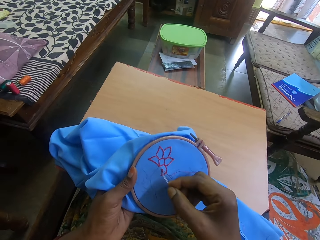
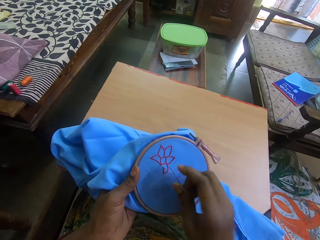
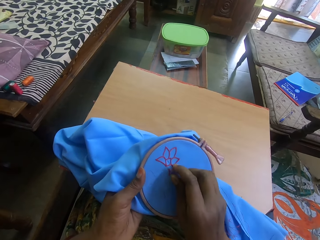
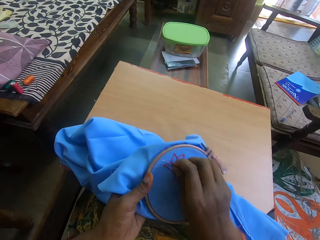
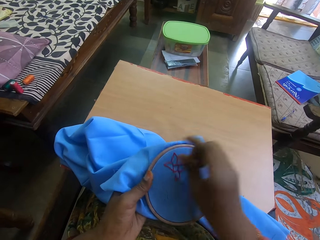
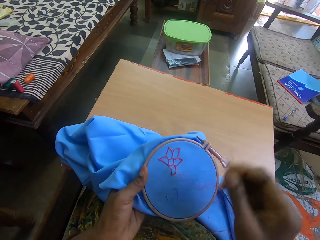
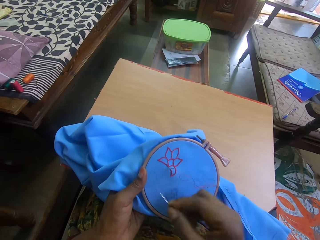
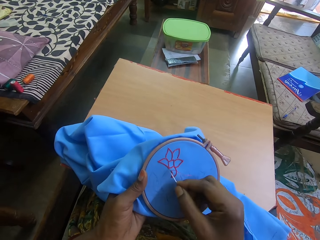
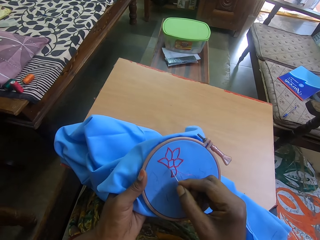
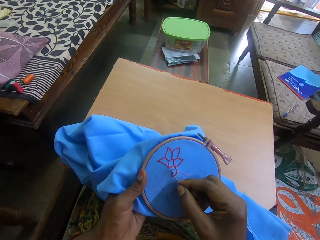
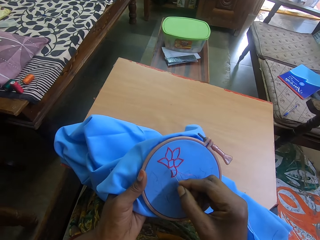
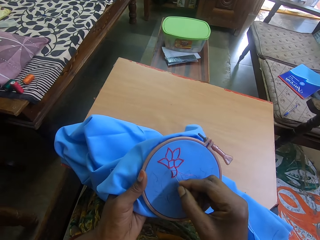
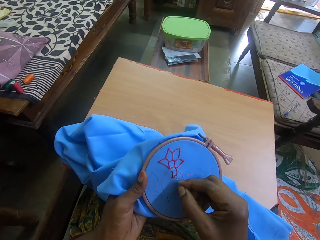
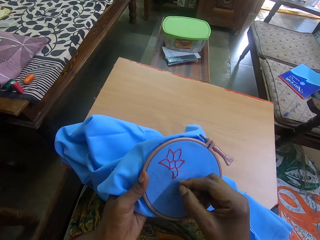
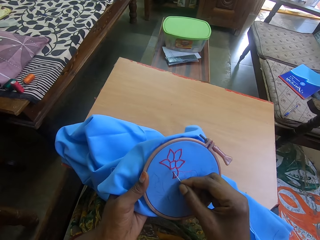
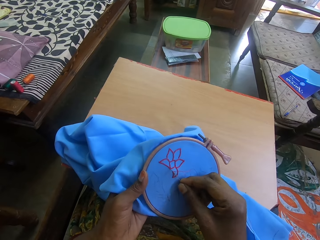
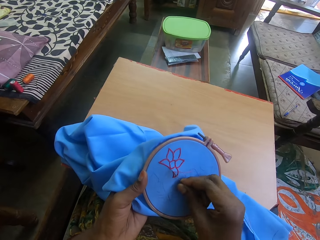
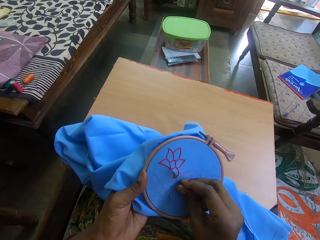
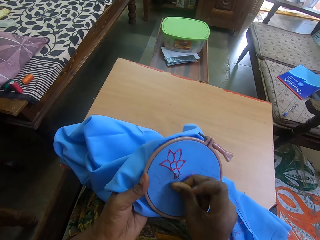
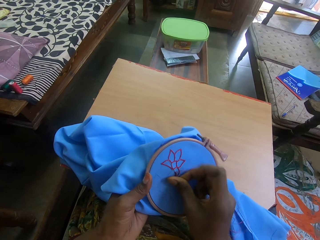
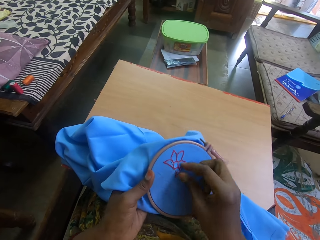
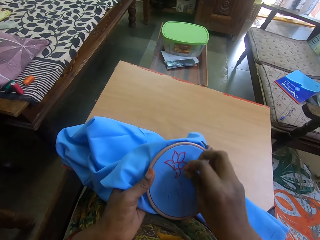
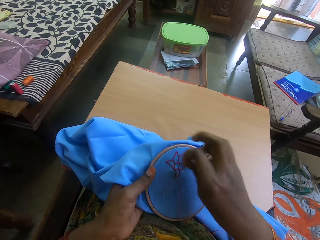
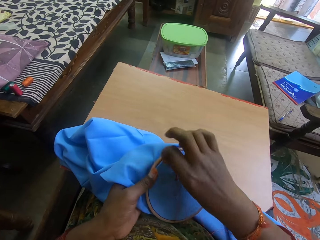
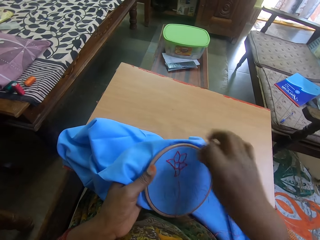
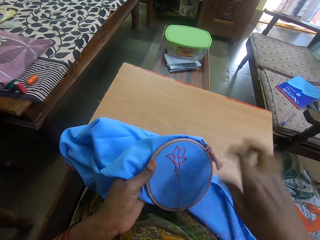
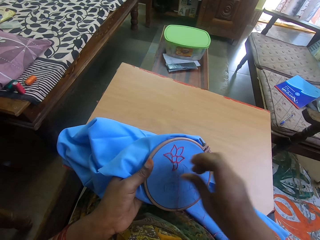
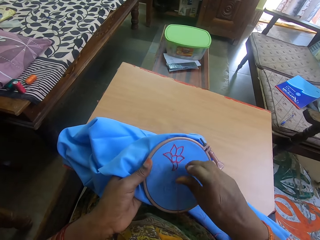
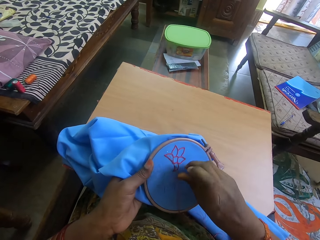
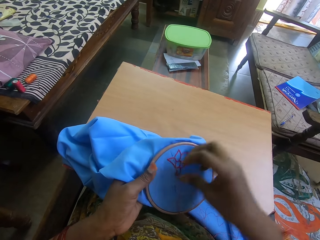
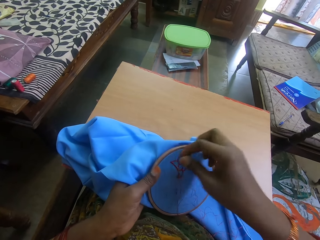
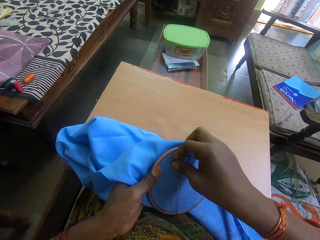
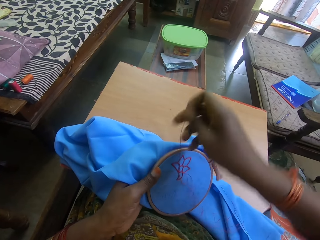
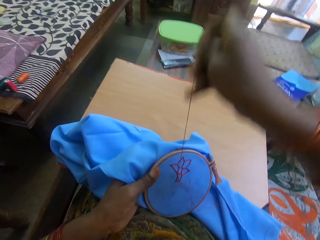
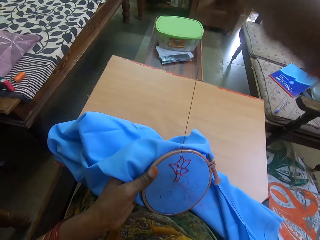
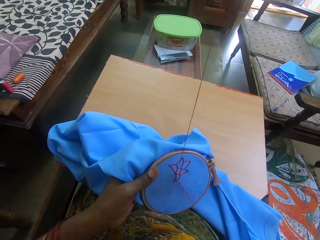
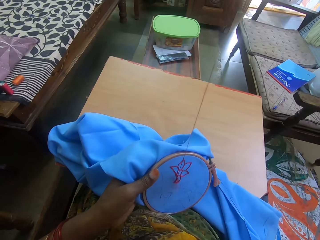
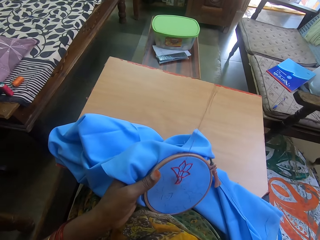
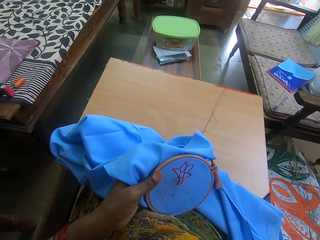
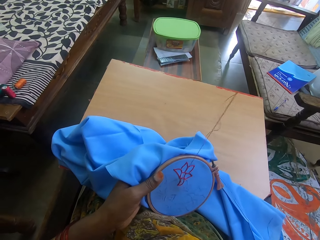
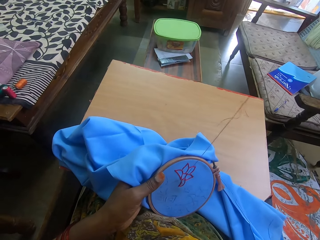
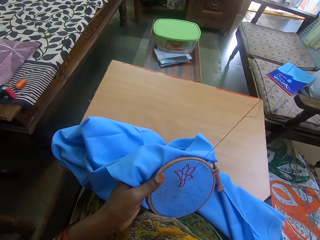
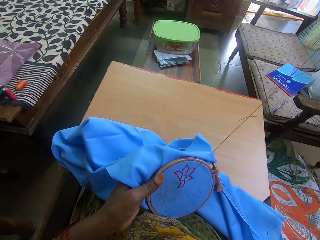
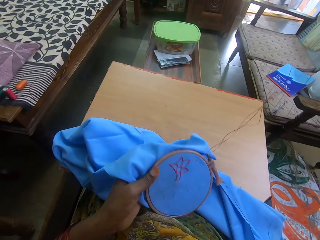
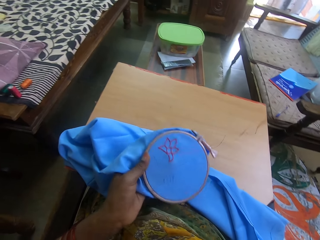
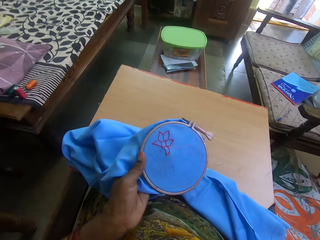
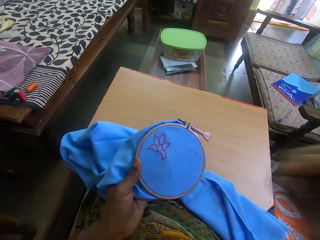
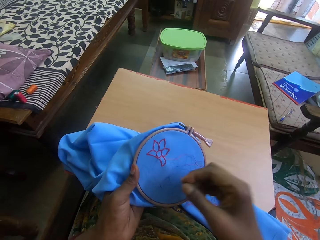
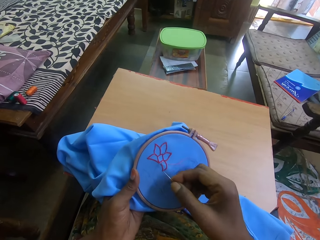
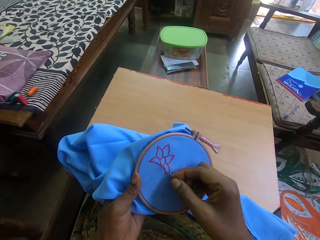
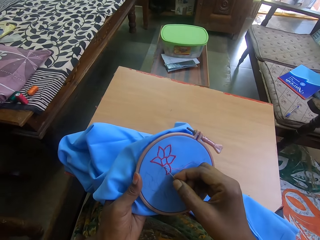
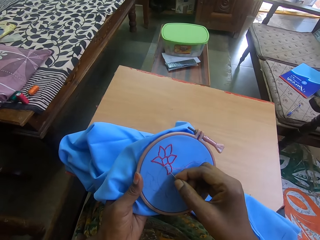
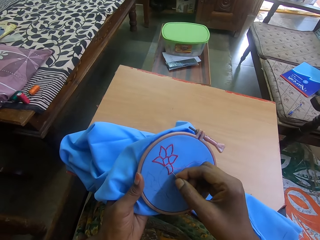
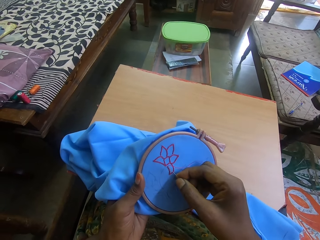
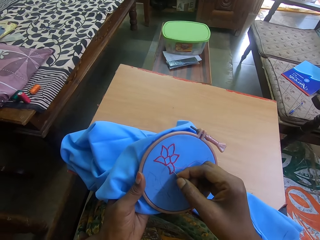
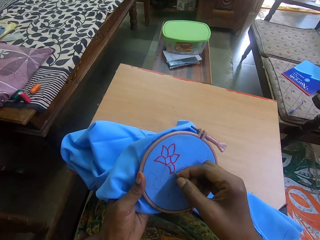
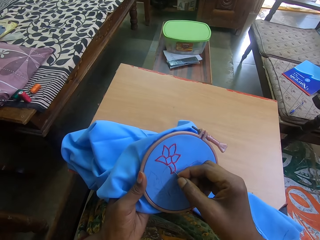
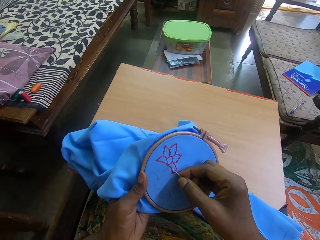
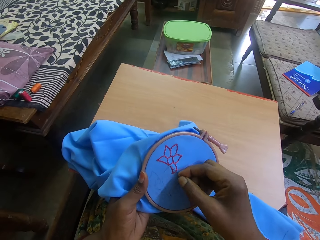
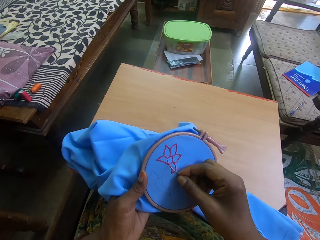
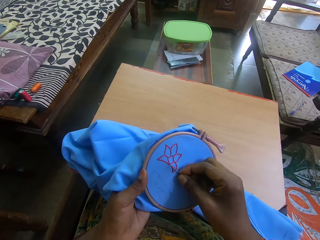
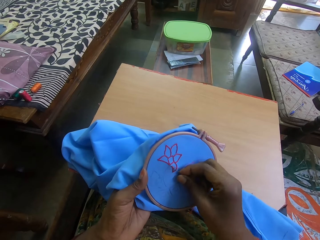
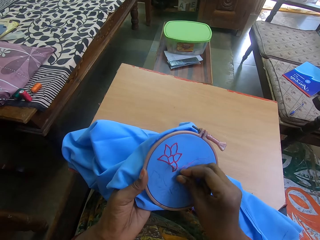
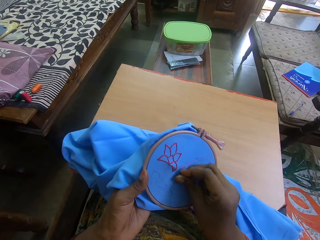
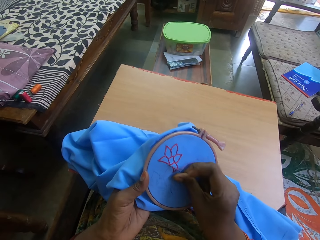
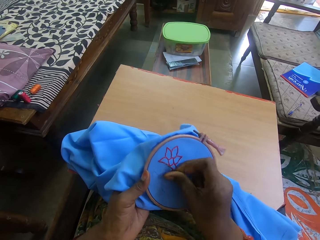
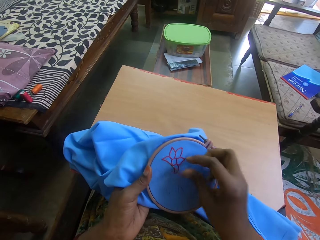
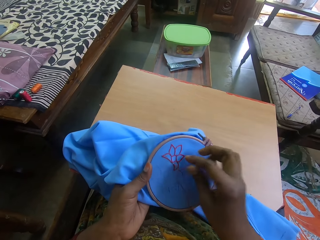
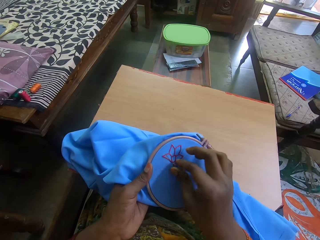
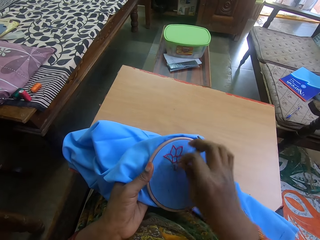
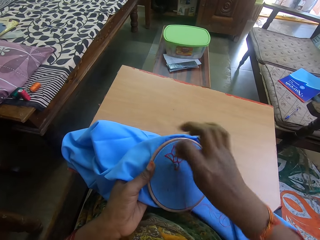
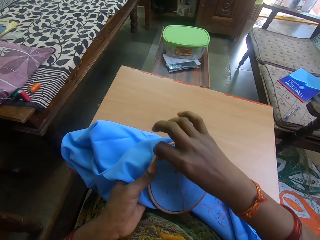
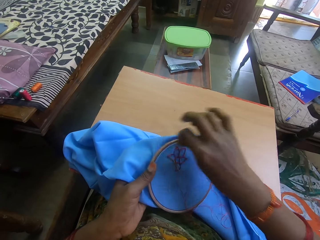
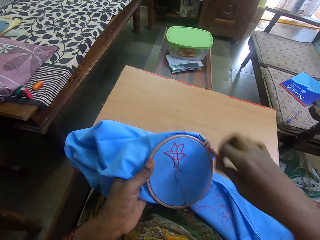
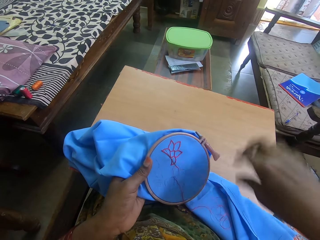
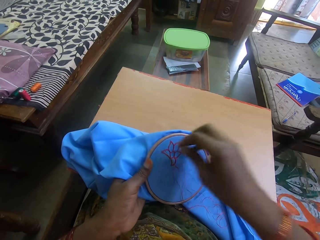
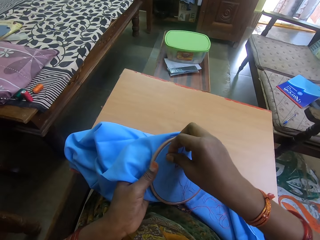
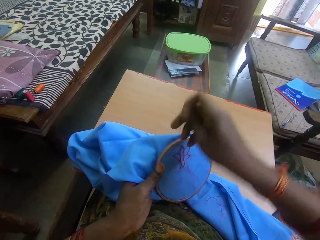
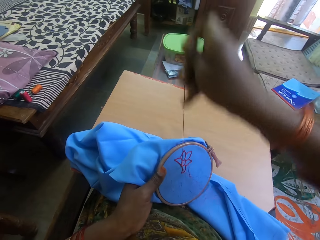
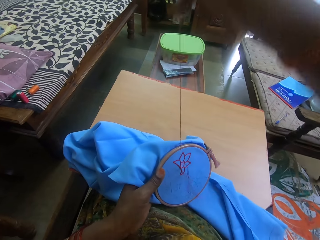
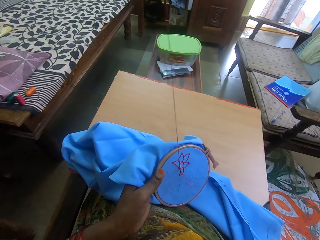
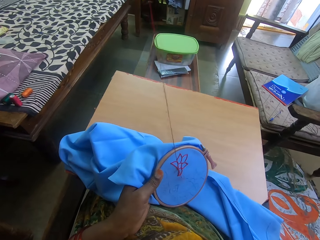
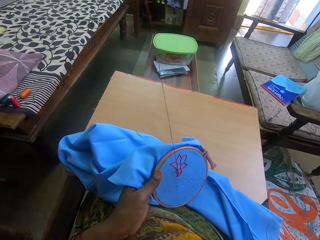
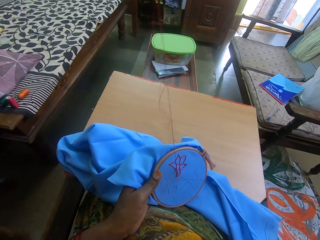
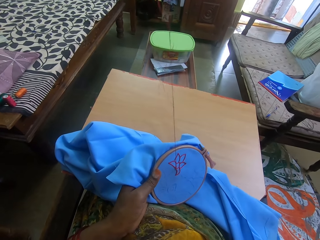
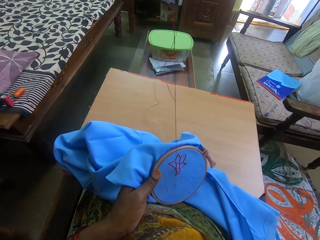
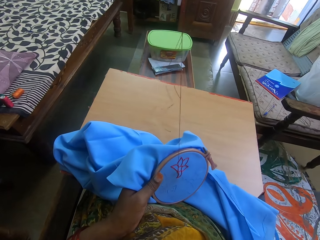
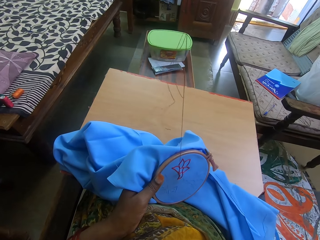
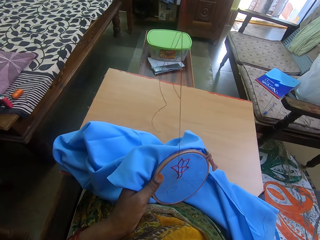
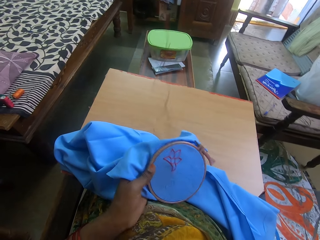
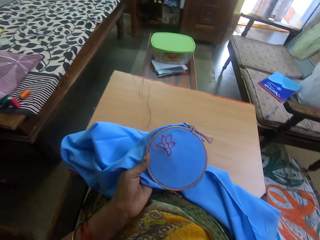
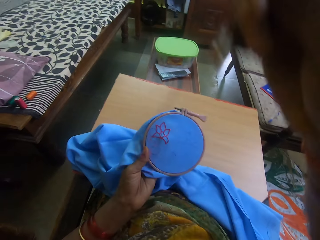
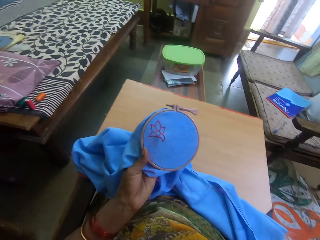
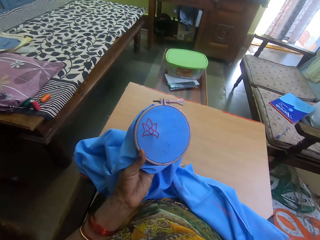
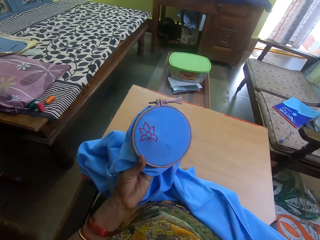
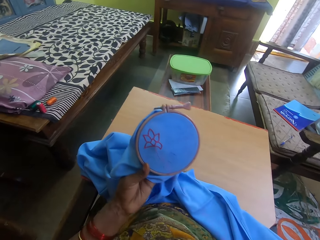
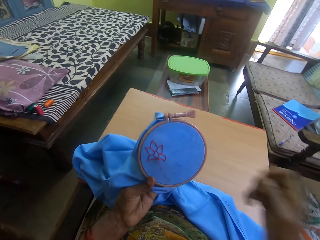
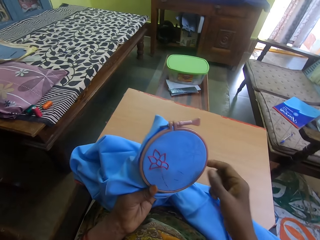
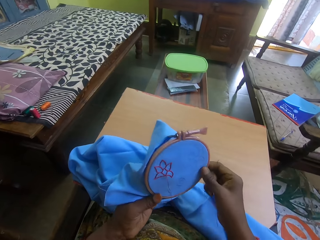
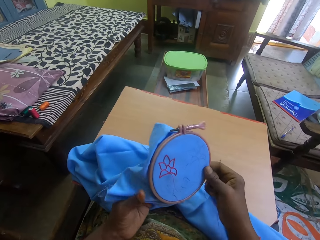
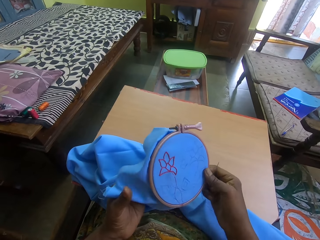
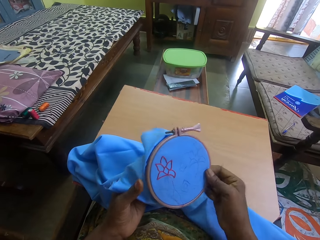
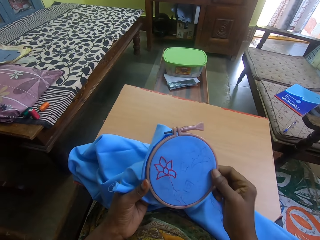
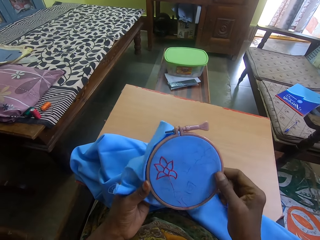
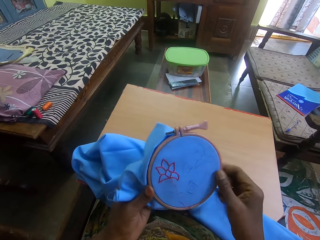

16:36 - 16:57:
The camera wearer pulls thread from the cloth. They sew the cloth using the sewing needle. They straighten the yarn. They sew the piece of fabric with the sewing needle. They straighten the yarn. They adjust the cloth.
